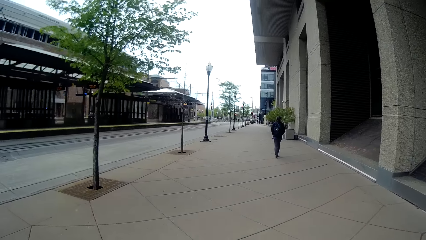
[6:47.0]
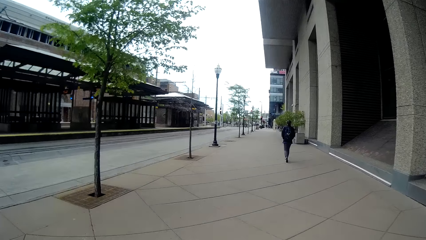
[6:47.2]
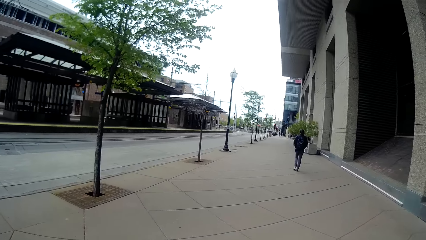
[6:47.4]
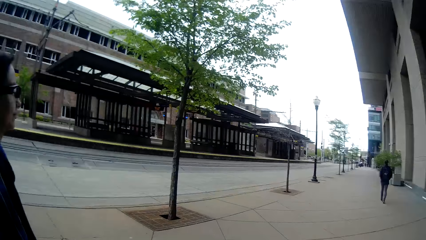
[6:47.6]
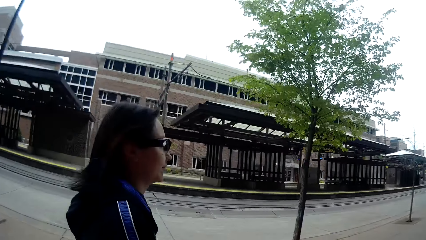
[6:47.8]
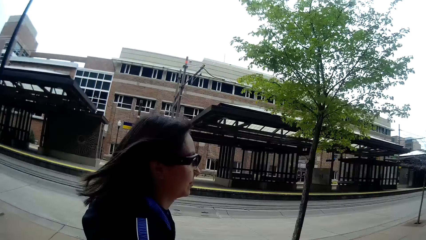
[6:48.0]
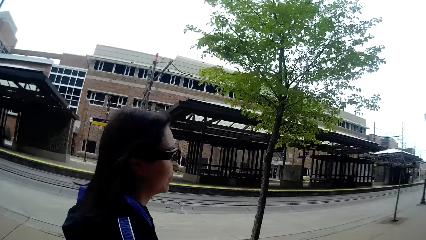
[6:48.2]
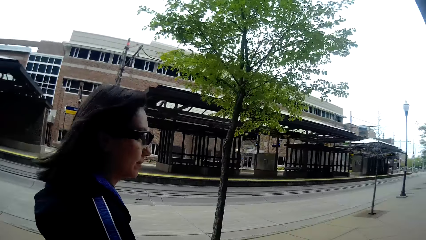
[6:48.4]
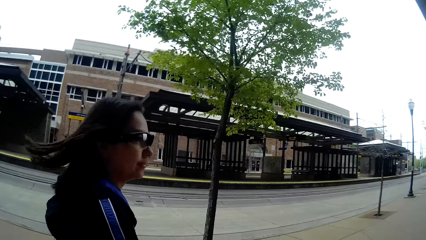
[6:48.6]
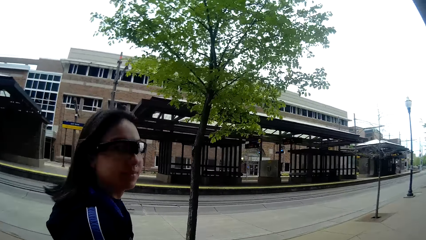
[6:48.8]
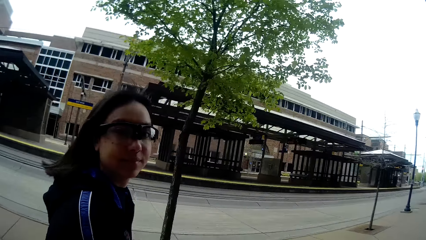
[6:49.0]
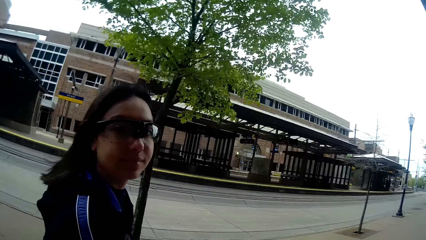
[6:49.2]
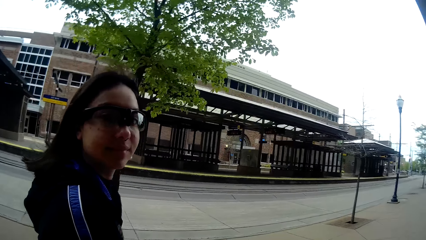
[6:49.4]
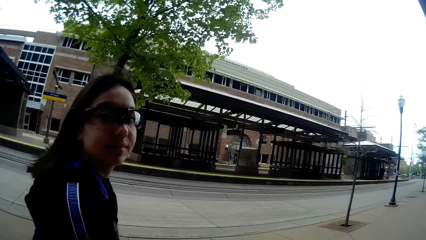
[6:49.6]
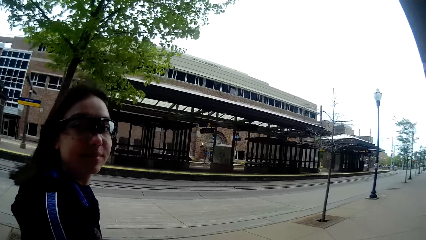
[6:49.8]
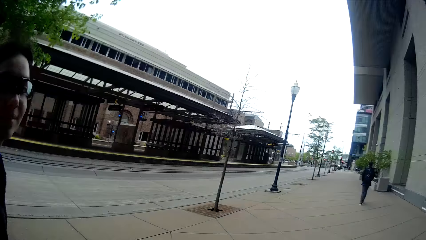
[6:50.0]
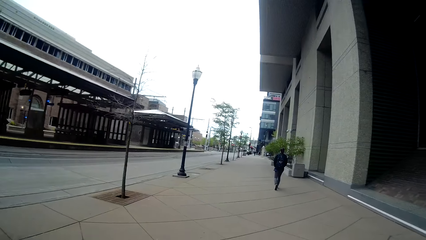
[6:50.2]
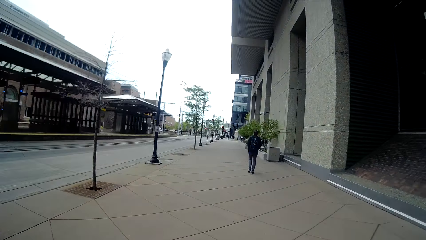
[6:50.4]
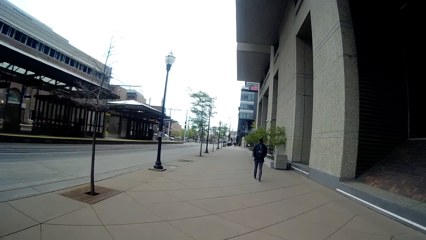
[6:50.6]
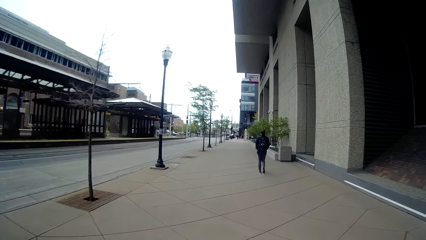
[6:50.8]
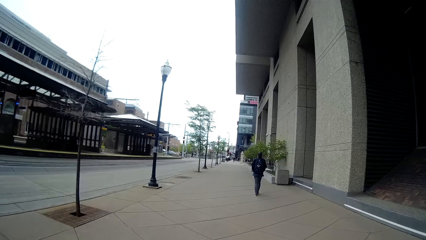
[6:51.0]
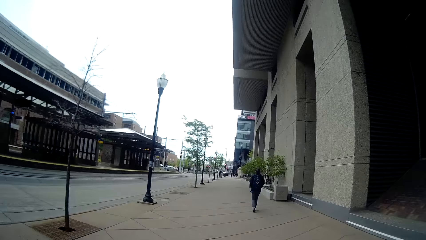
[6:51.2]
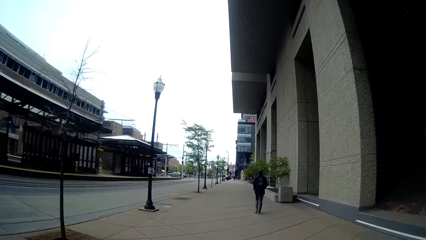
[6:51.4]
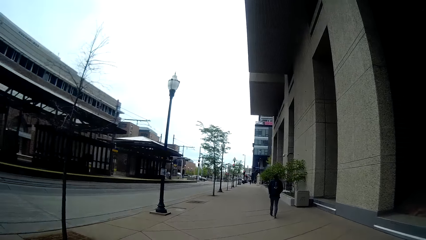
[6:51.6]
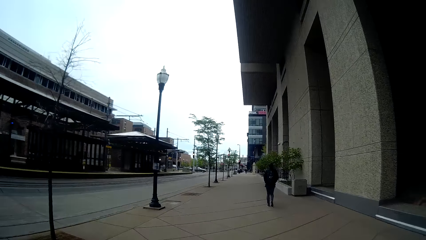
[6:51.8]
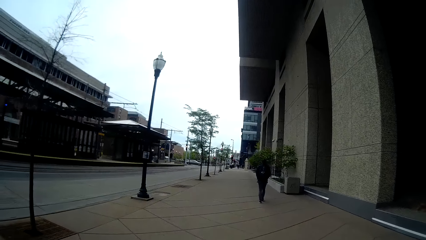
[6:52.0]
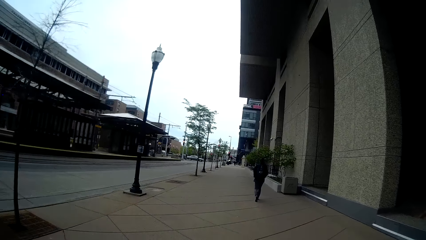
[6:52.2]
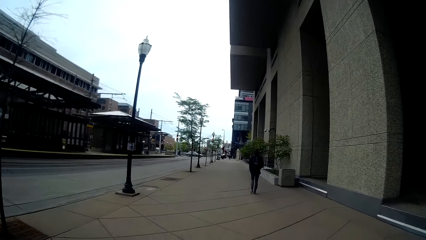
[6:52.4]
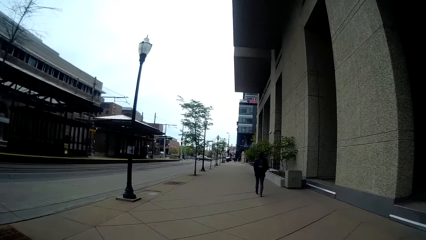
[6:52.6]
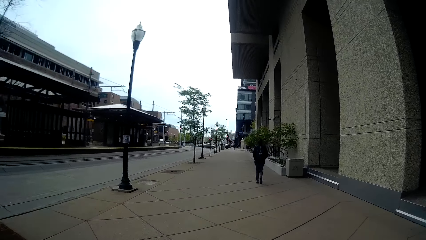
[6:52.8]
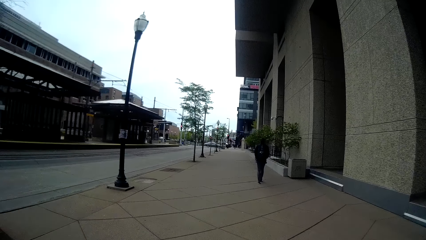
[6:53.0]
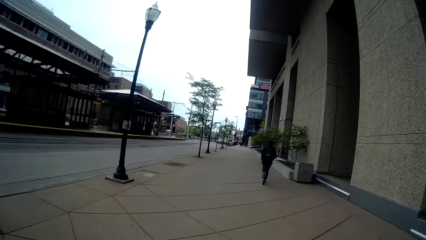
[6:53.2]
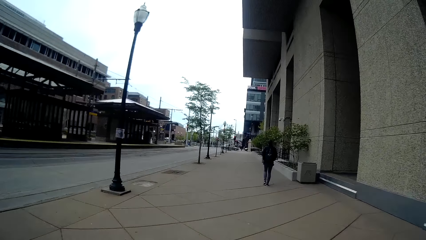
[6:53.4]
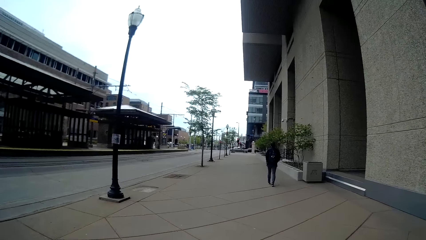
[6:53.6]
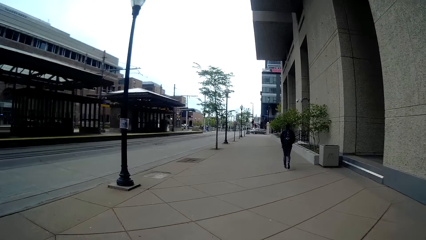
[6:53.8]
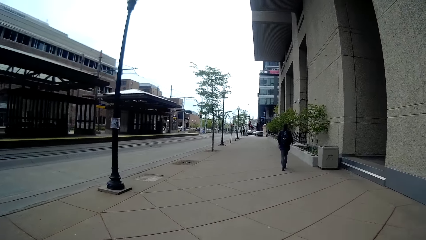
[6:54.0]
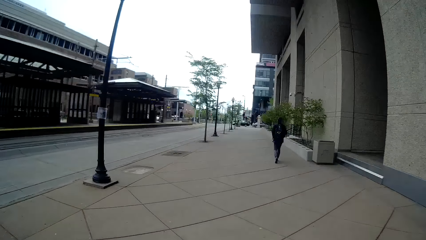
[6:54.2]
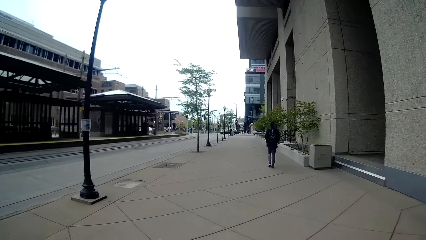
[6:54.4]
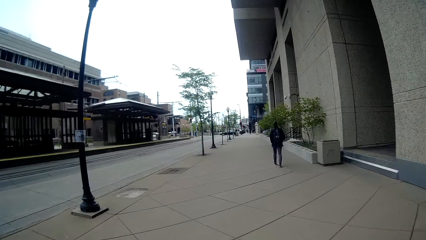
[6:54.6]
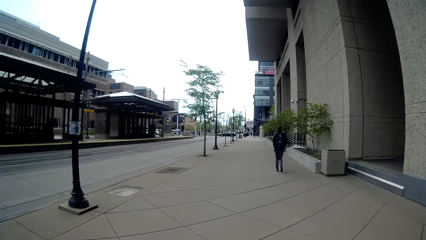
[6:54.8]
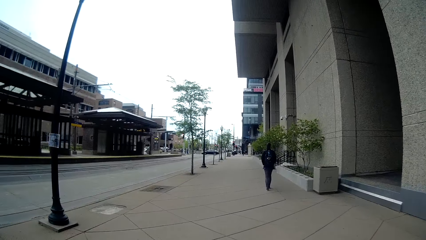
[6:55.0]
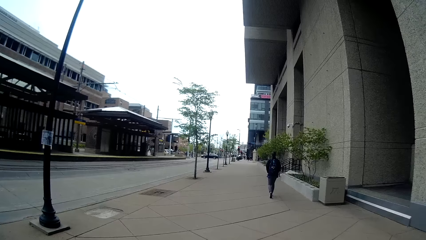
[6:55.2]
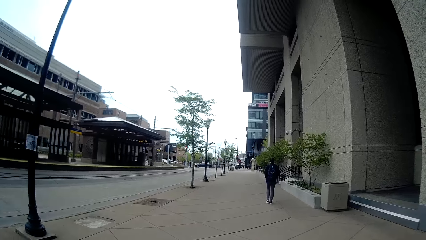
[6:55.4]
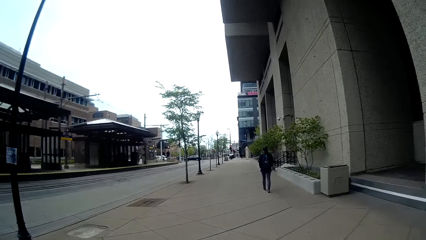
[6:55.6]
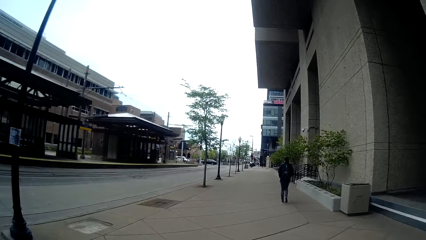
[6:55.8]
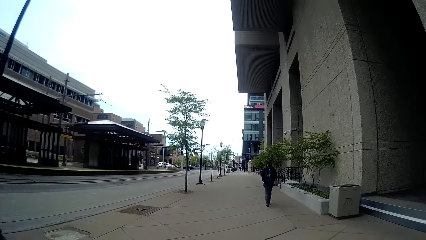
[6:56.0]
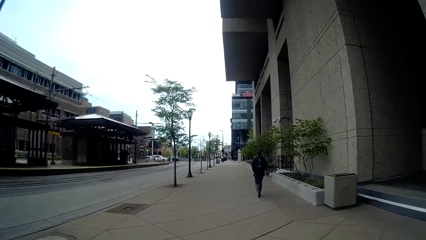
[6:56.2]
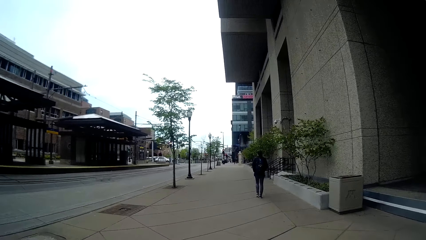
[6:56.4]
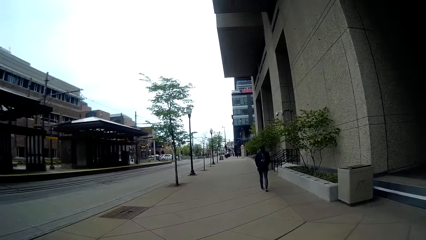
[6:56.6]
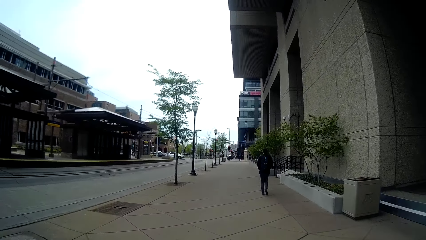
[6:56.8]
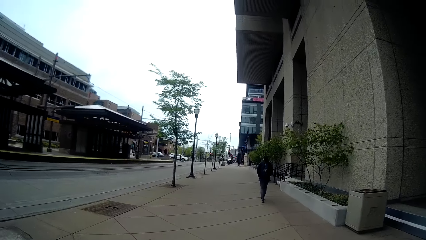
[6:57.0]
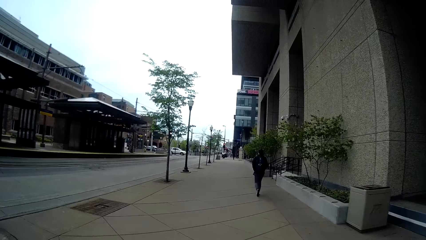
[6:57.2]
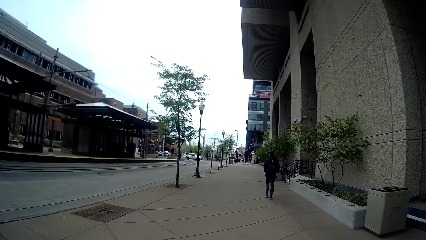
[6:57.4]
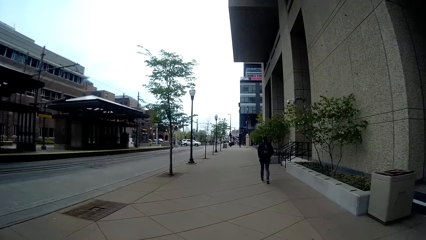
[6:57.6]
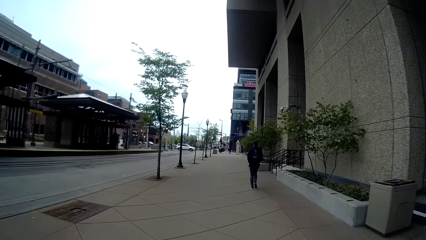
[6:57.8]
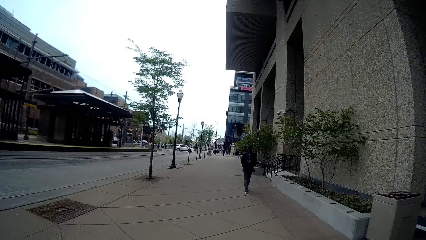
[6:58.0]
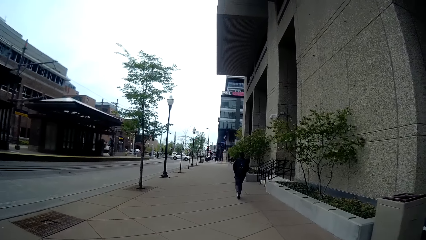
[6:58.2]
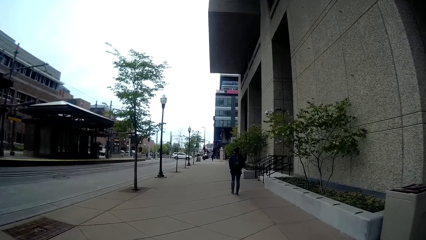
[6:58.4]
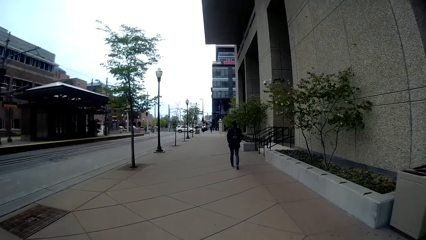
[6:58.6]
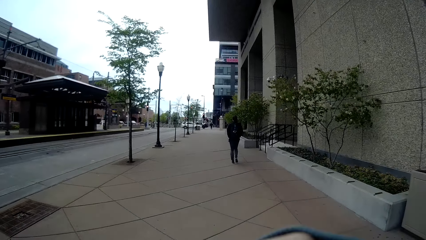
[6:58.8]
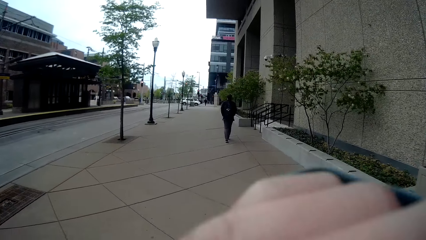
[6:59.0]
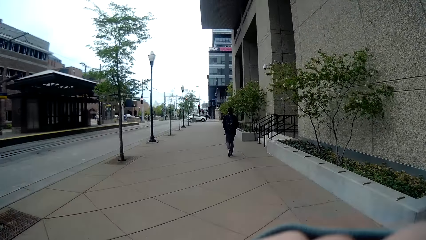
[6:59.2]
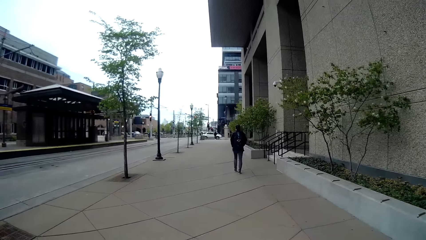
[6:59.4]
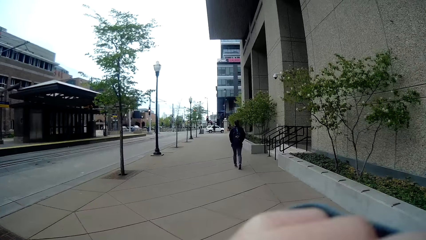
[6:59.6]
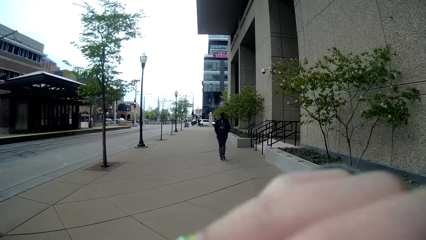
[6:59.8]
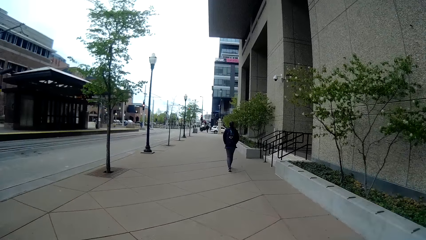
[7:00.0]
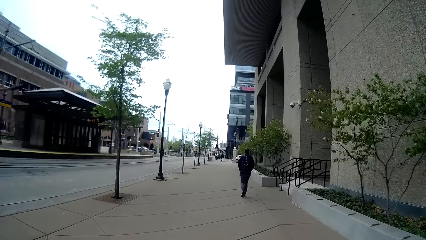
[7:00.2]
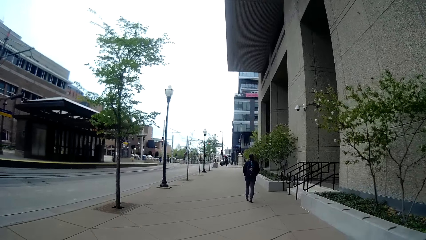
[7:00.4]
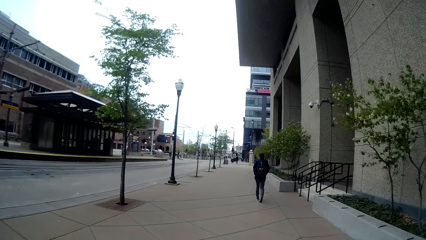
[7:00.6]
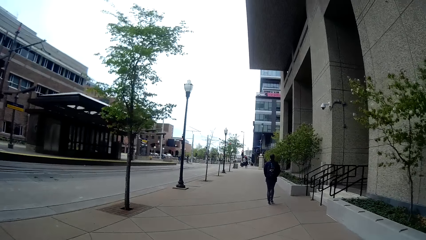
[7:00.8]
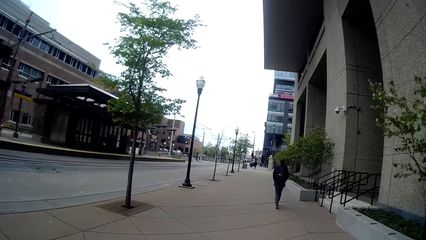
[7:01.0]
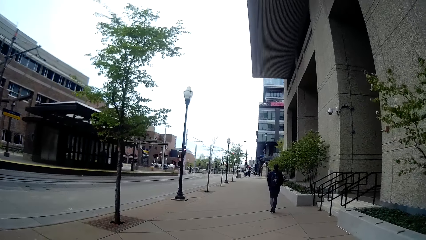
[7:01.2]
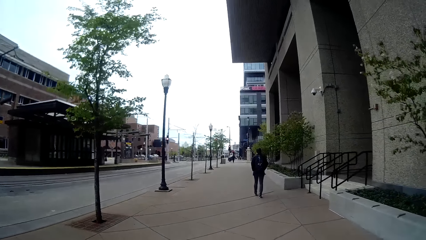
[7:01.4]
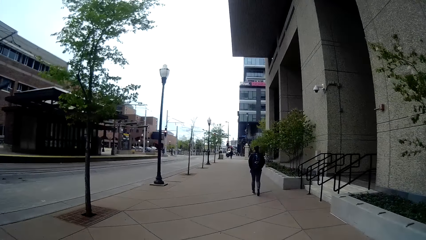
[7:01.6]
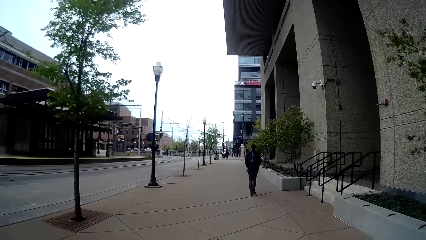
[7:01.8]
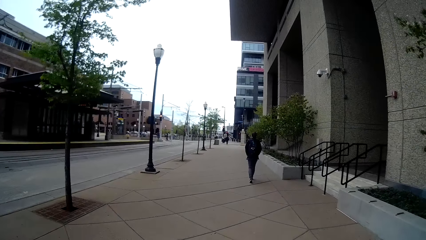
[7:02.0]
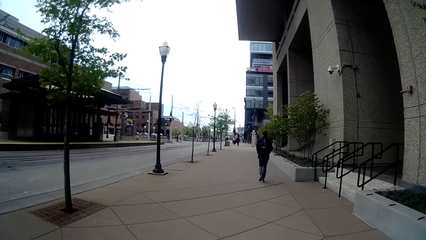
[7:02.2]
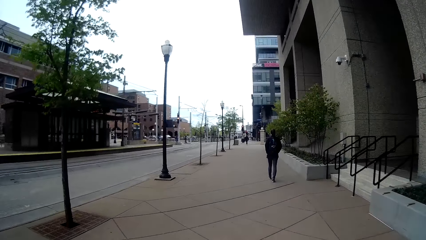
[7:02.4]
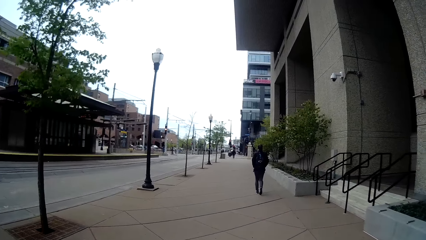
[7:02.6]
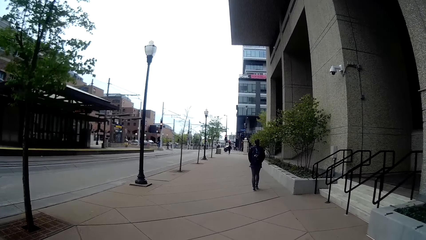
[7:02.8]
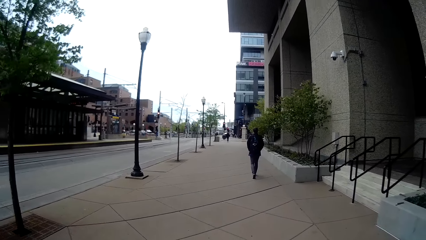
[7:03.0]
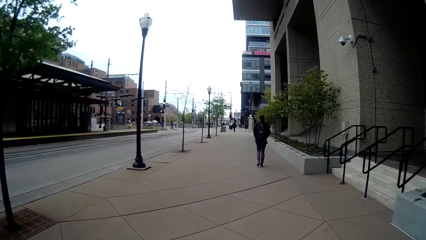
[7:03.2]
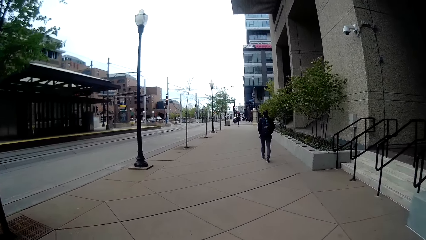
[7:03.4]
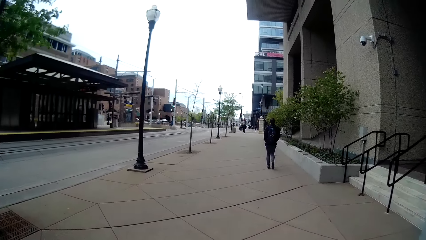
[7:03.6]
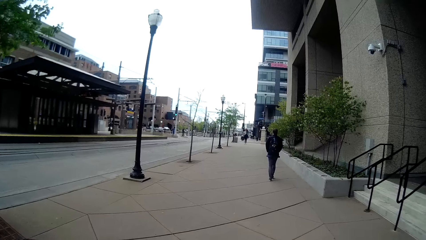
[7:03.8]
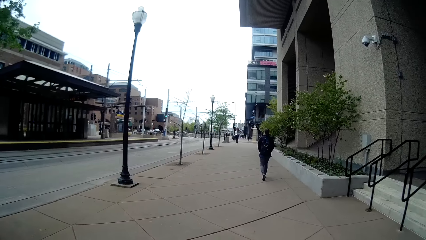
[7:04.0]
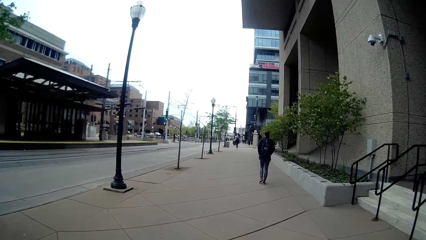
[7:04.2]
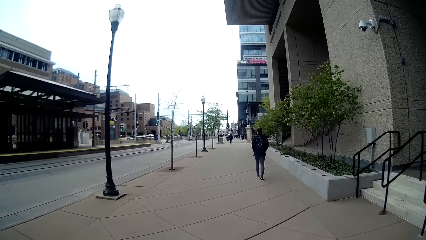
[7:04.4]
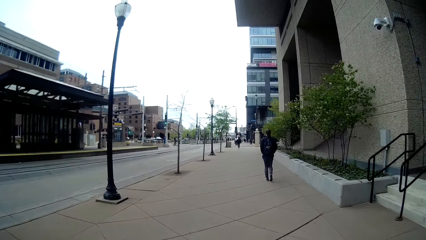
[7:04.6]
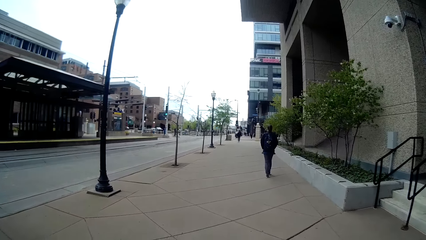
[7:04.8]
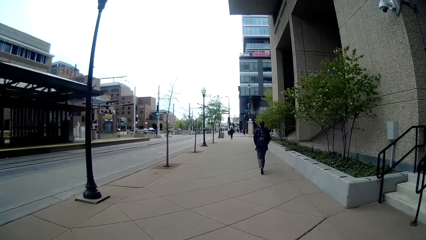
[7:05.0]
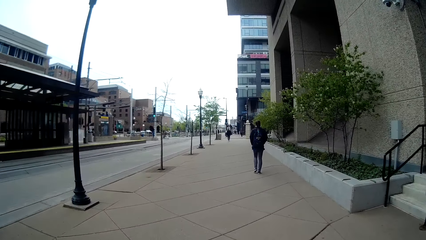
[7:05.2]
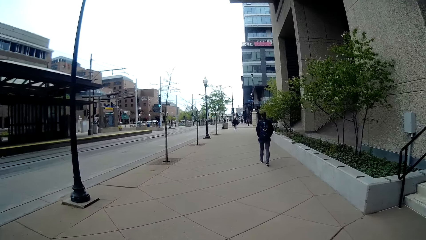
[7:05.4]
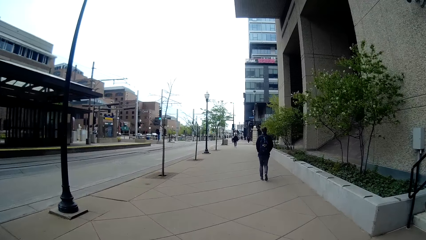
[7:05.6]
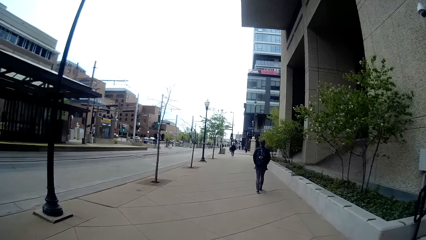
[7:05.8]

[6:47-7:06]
The camera wearer looks at a woman. She walks on the pathway with the woman. She moves her hand.
